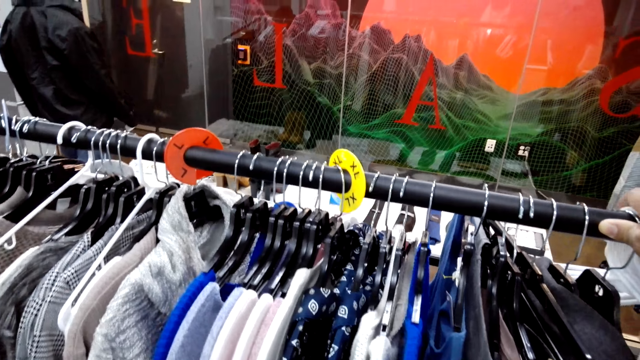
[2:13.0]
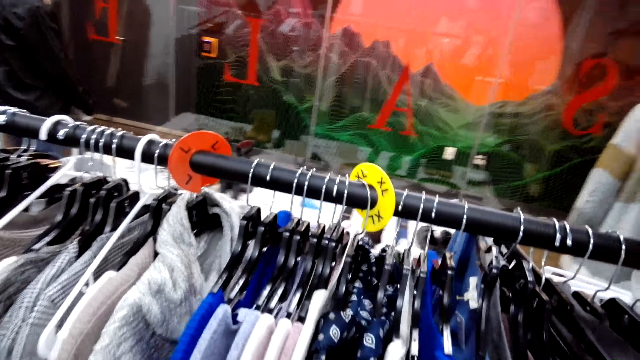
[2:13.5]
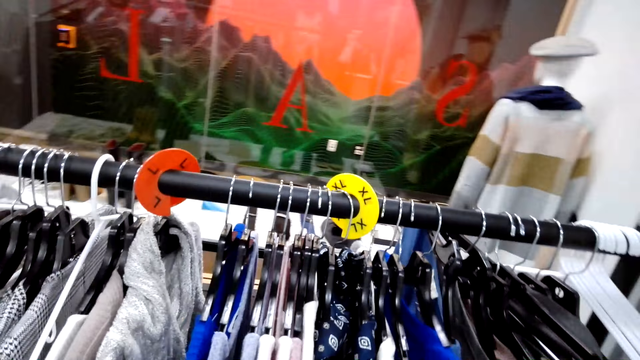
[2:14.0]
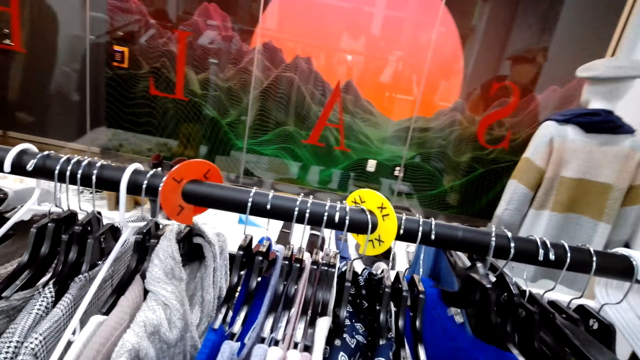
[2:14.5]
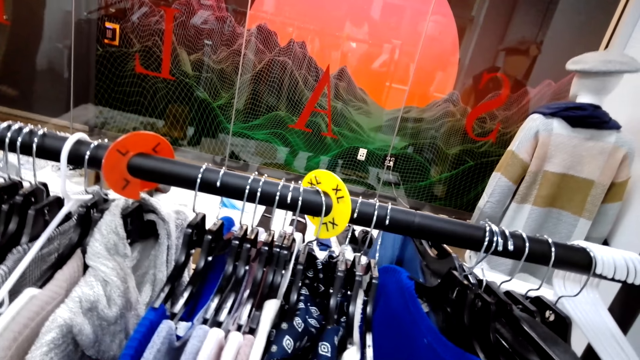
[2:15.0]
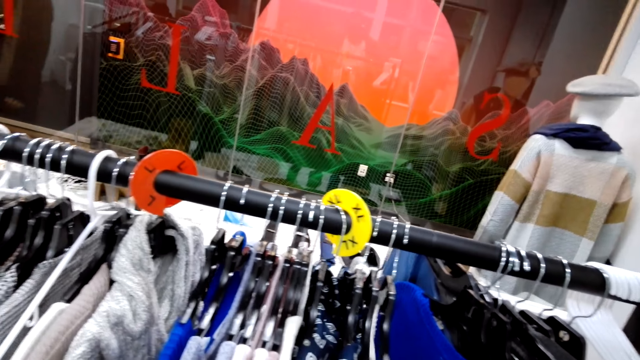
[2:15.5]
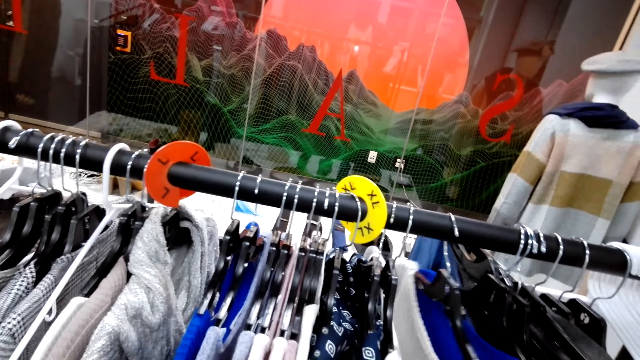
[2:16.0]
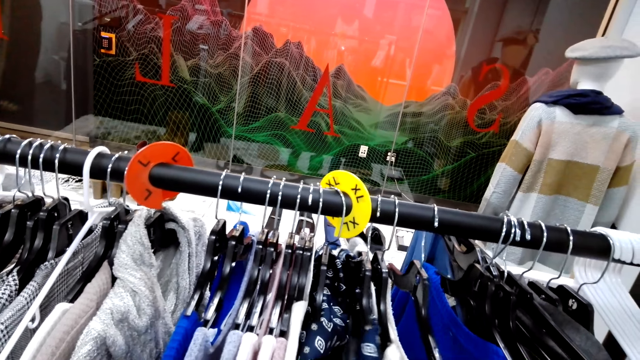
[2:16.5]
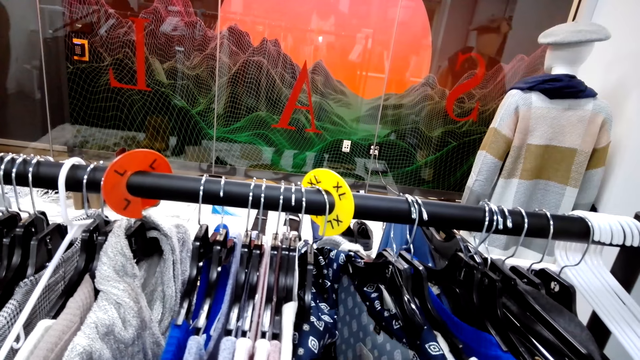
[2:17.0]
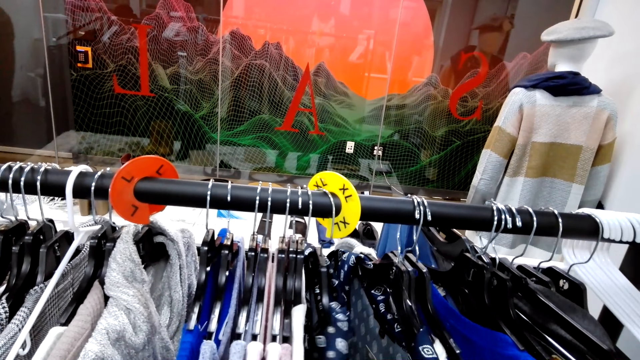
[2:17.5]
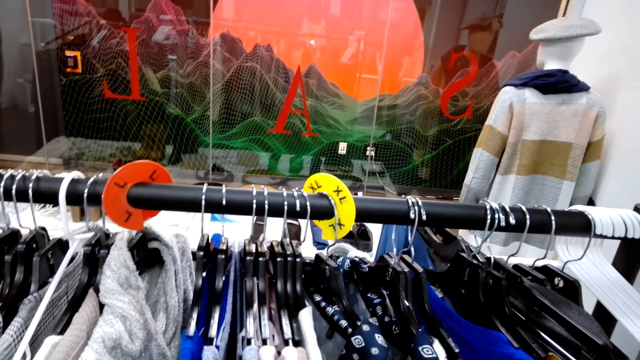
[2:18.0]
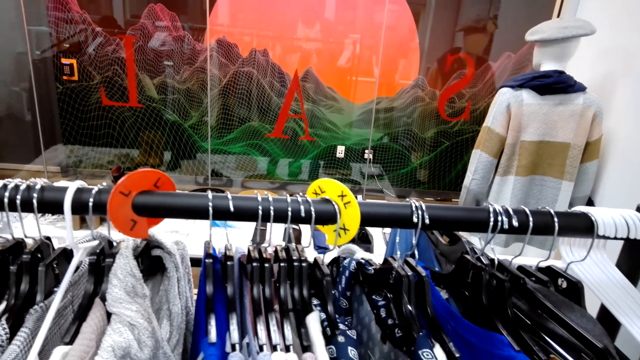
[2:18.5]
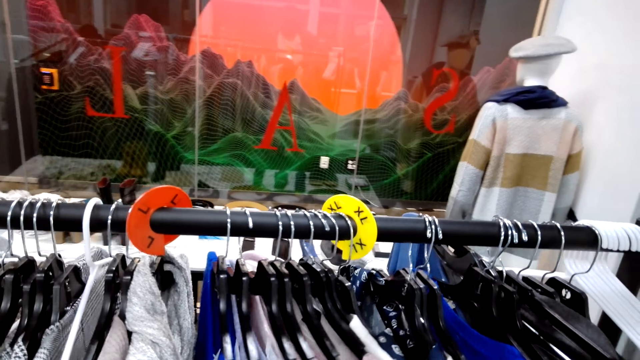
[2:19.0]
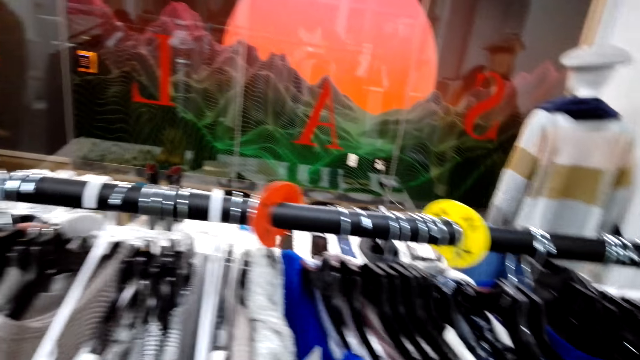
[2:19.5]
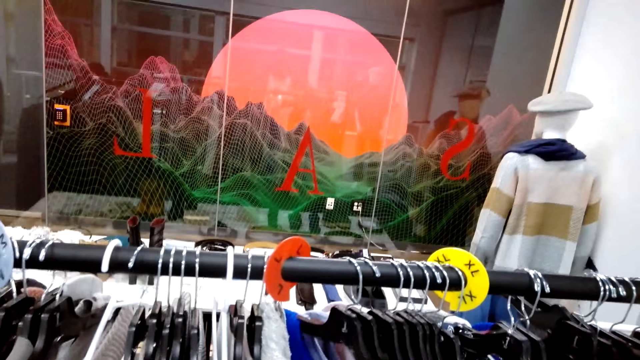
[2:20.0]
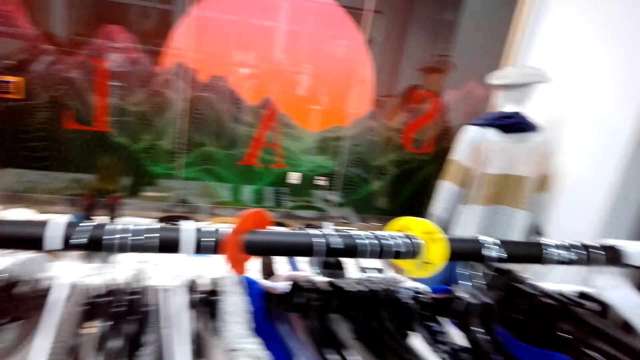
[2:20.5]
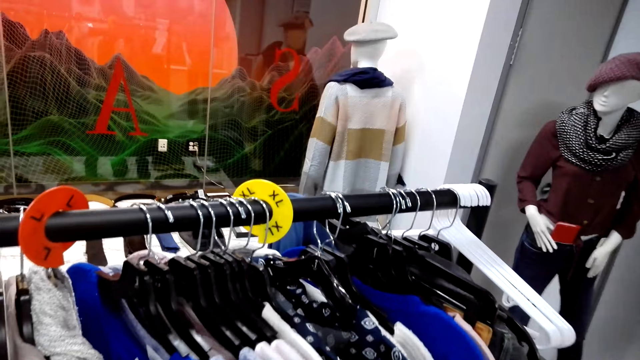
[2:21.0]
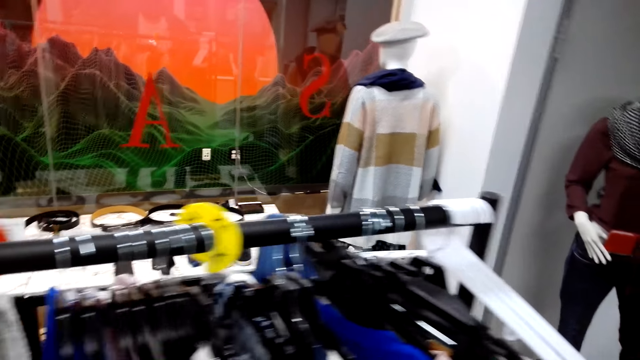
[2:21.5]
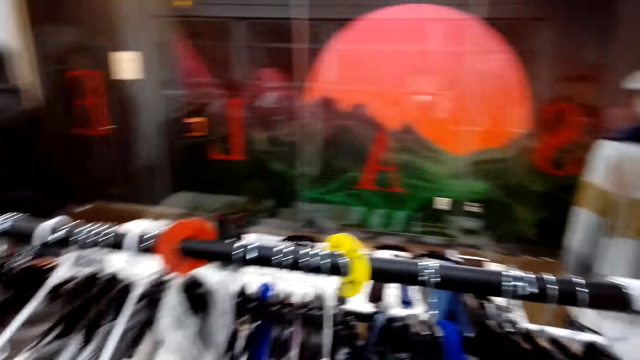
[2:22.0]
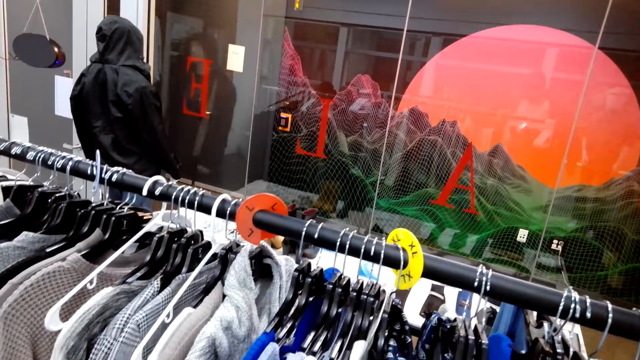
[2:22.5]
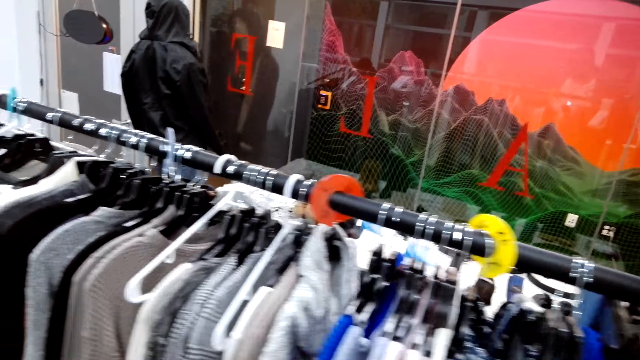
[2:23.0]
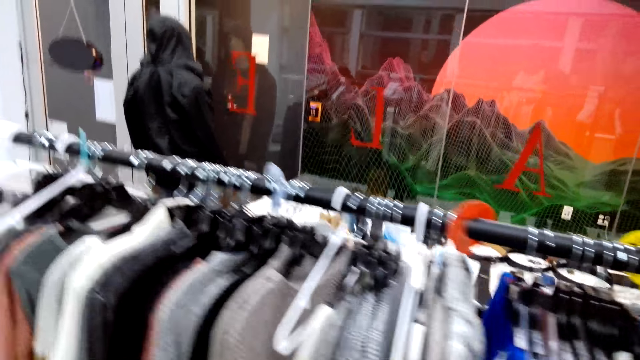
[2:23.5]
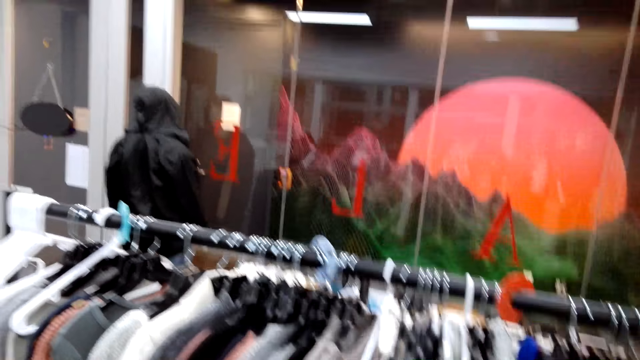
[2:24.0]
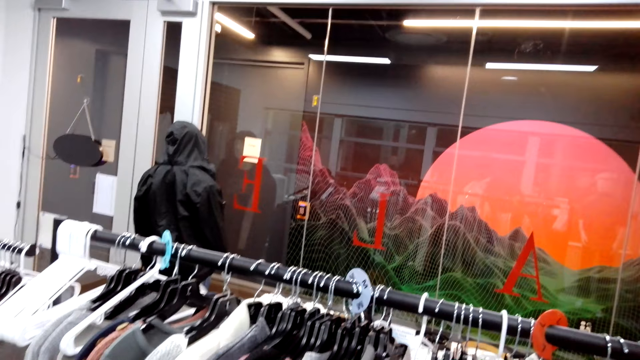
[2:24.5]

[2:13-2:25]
The camera wearer goes over clothes on the hanger stand. They check the sweatshirt. They check the shirt. They check the sweatshirt.

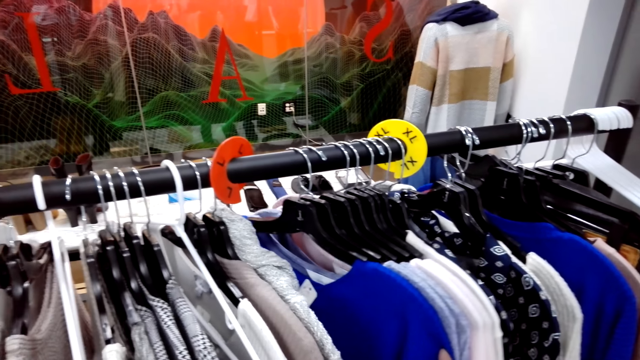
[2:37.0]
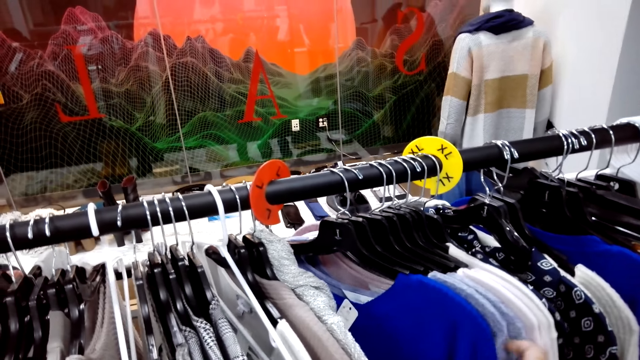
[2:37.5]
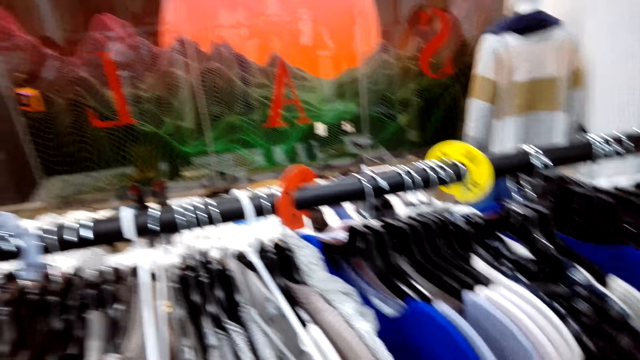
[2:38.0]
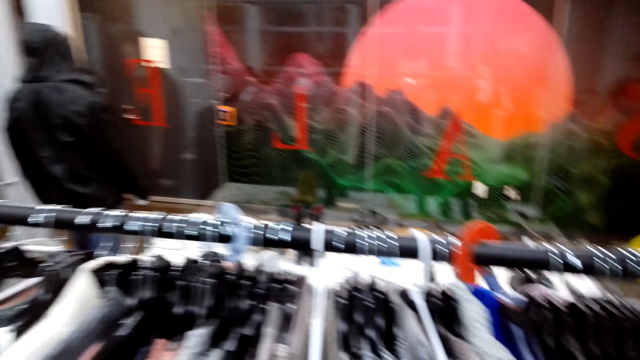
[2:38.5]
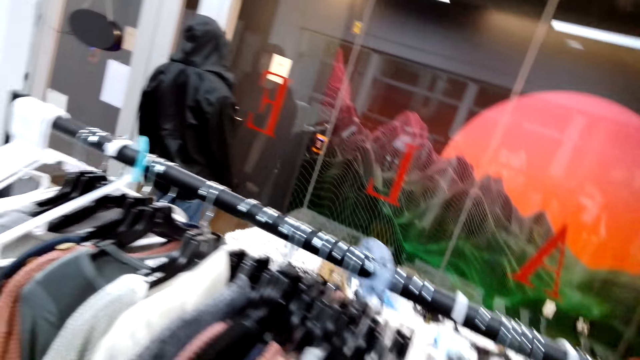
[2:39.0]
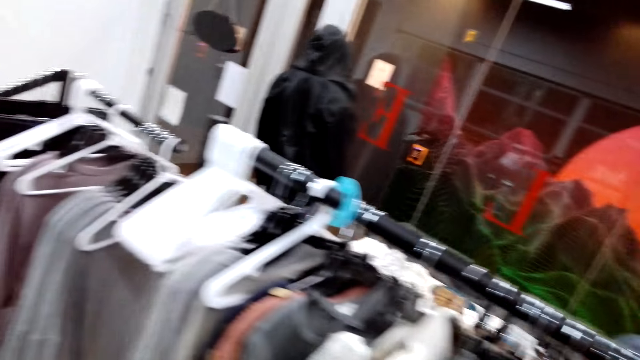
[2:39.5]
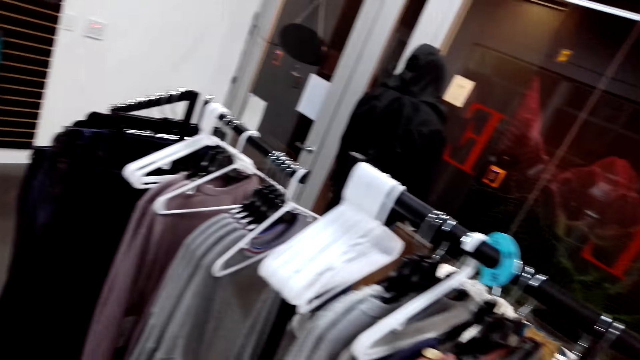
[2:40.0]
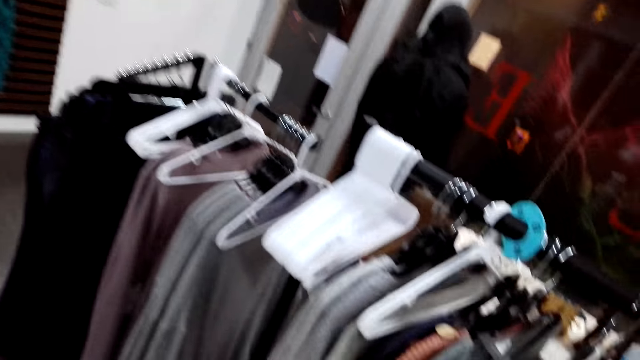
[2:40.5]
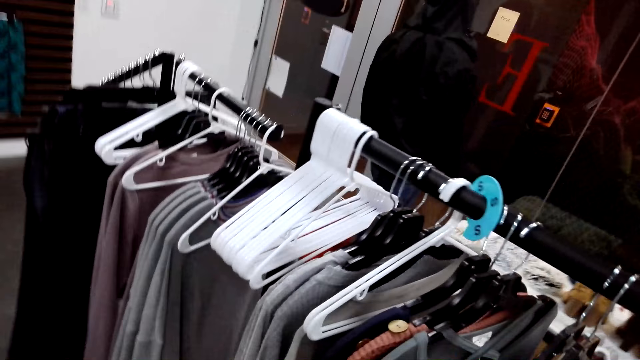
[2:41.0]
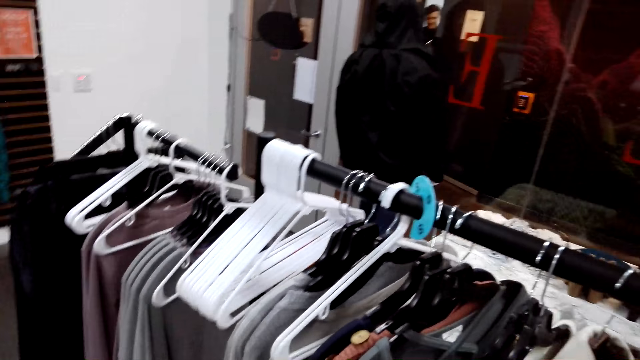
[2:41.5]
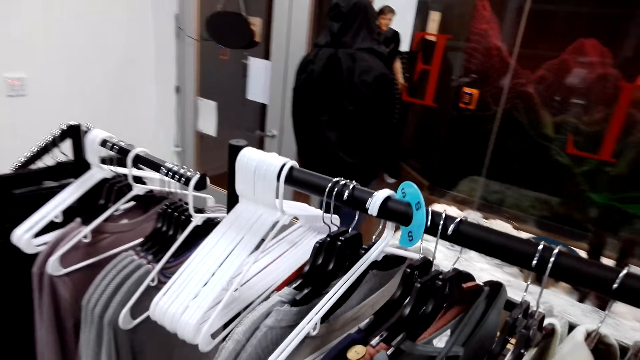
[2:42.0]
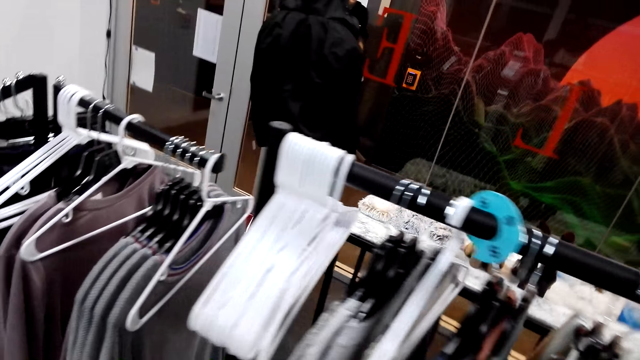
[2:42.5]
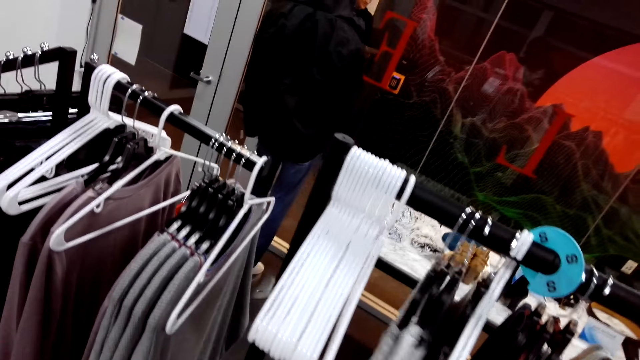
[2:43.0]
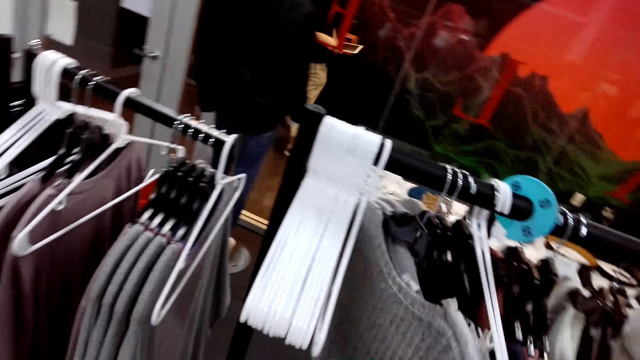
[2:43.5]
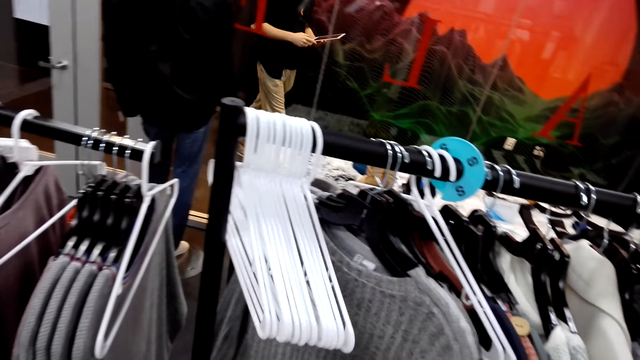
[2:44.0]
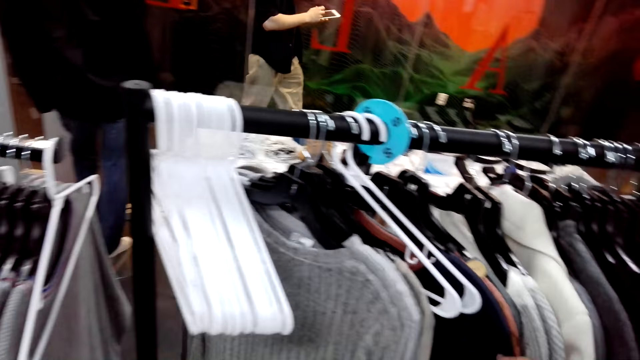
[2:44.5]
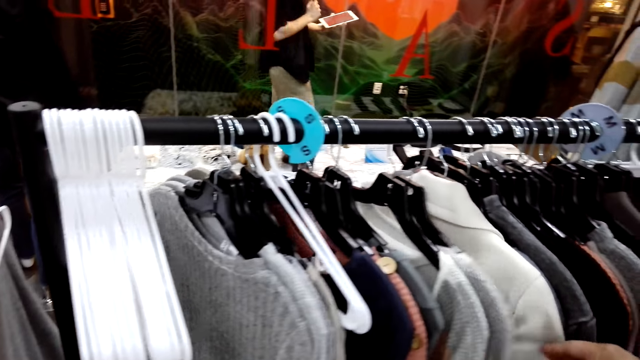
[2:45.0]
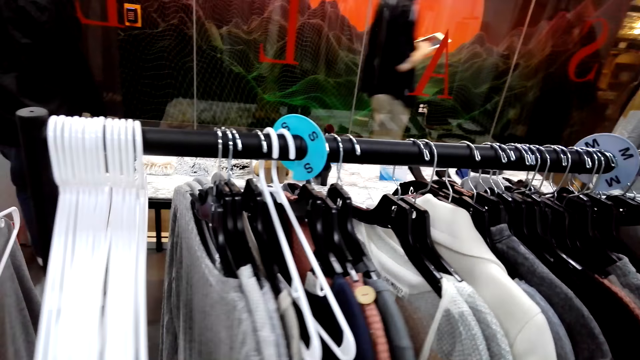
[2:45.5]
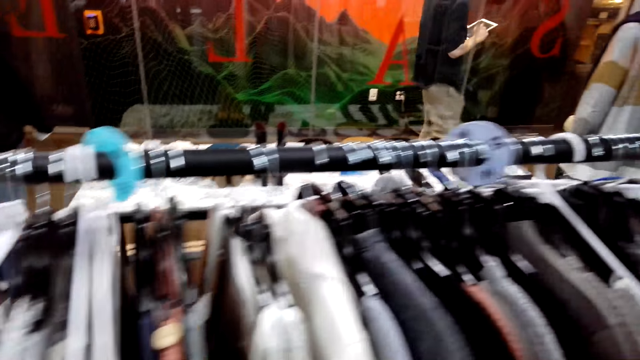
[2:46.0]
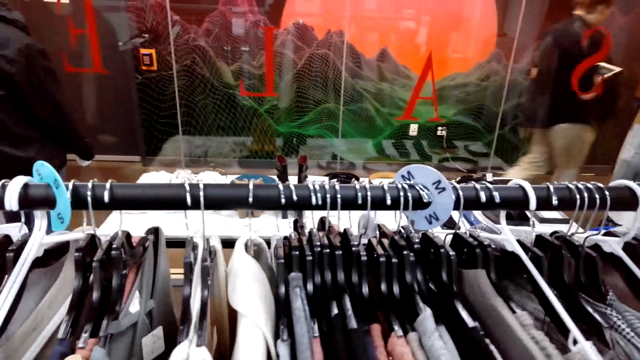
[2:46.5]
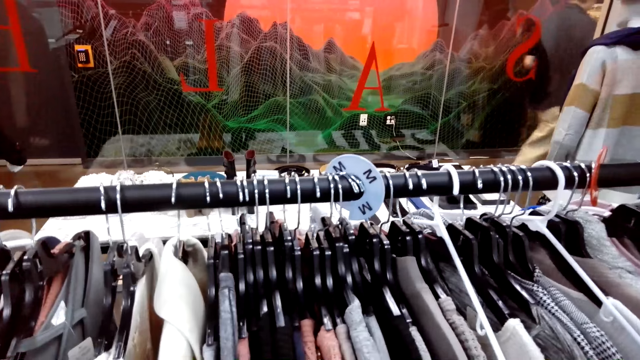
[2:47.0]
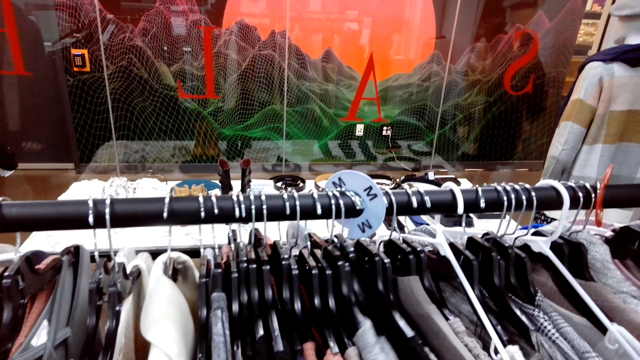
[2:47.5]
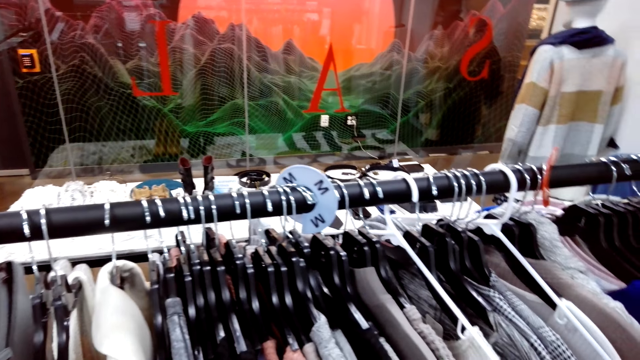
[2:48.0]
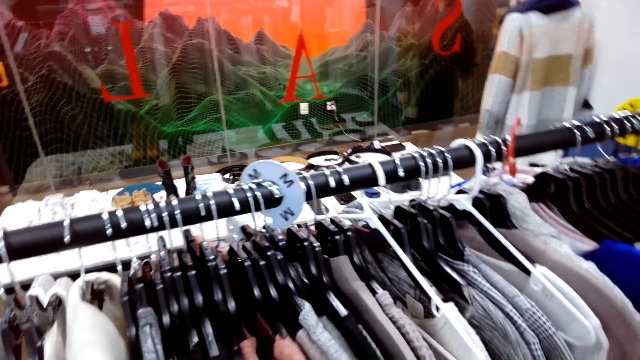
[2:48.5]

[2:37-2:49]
The camera wearer gazes at clothes on the hanger stand. They go over the clothes on the hanger stand.
